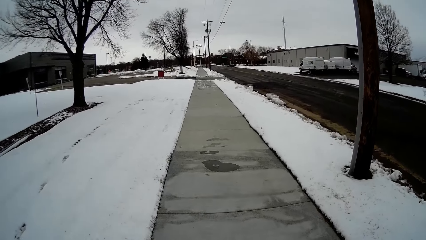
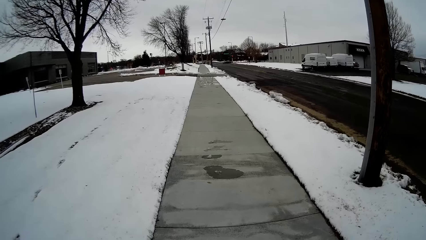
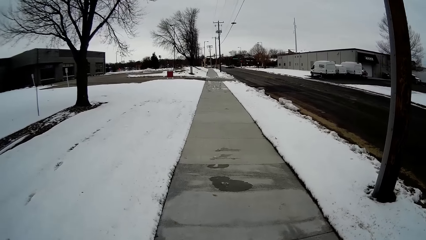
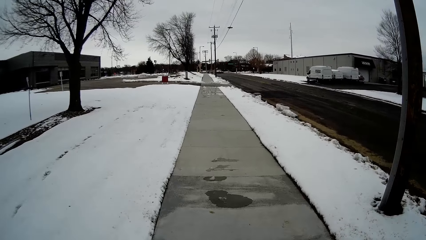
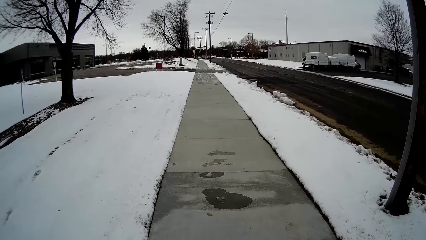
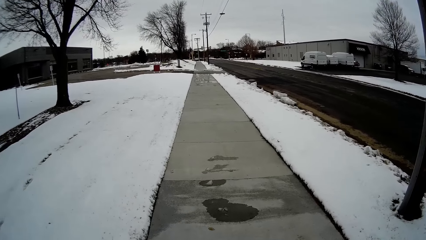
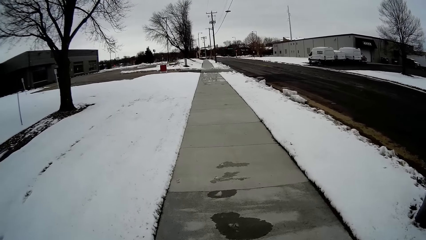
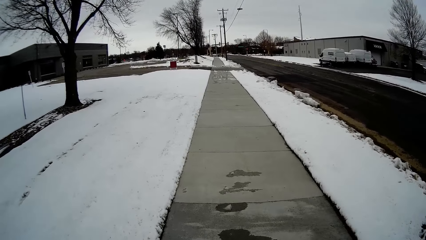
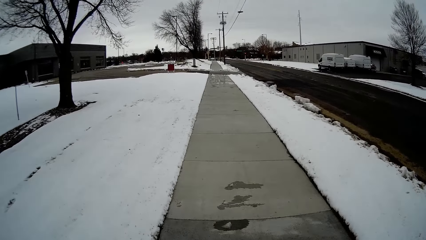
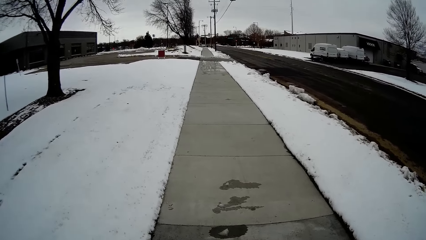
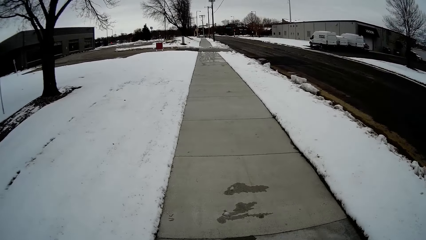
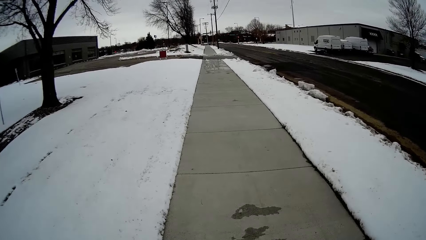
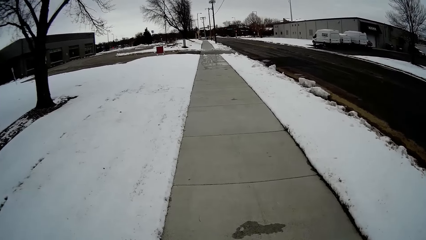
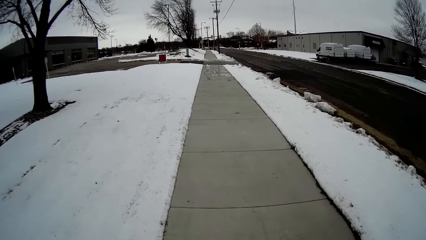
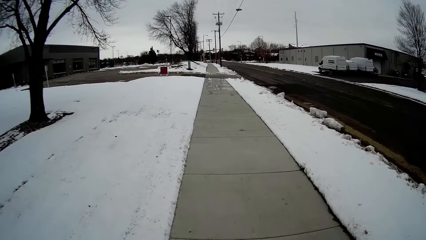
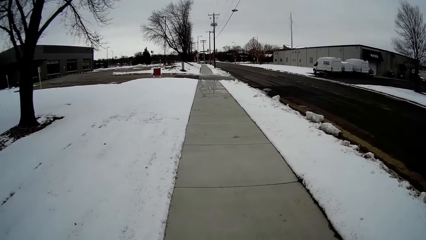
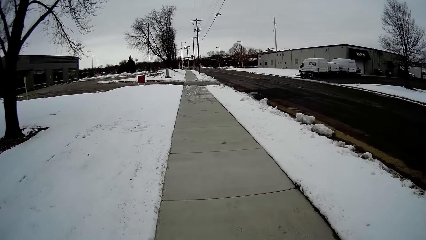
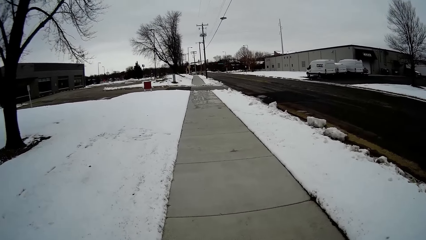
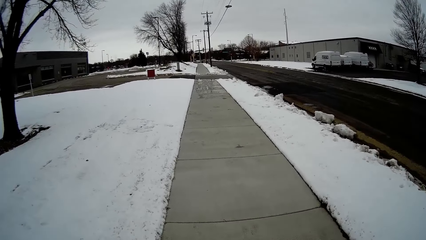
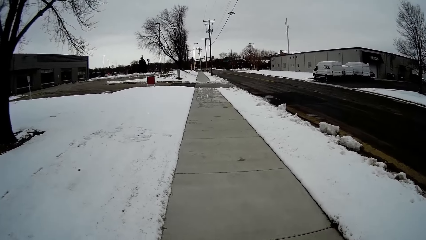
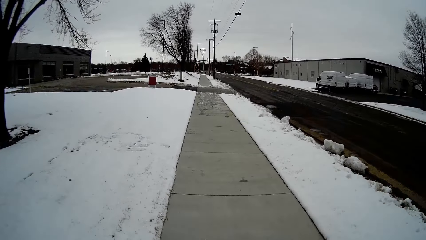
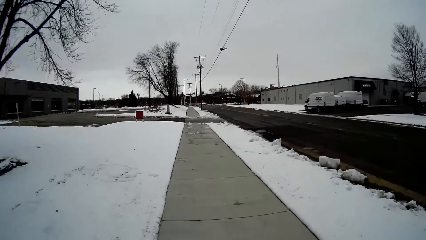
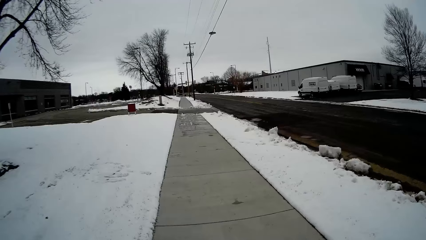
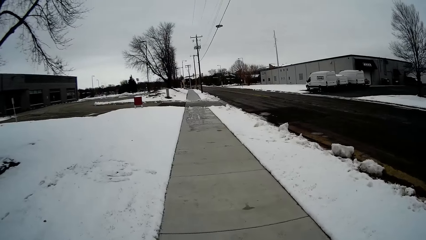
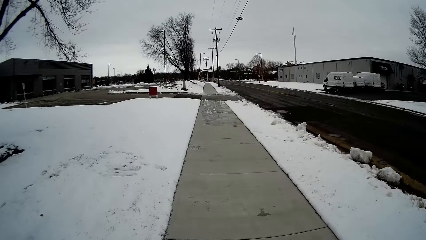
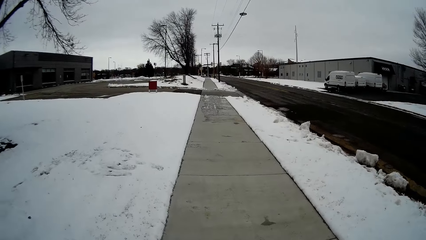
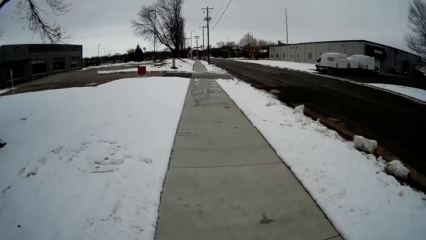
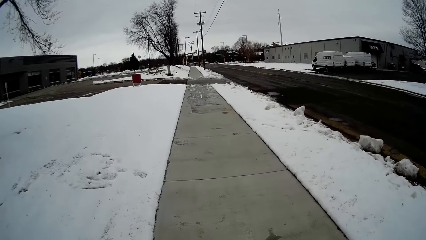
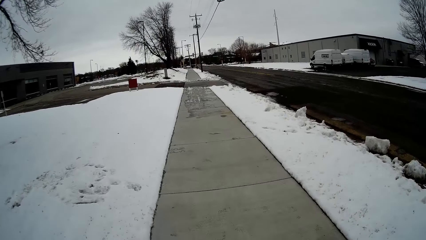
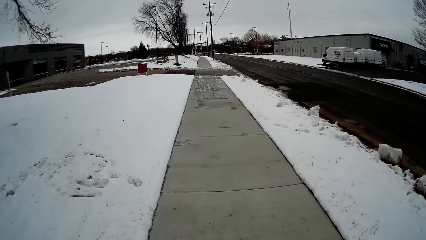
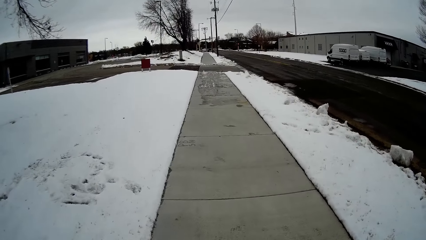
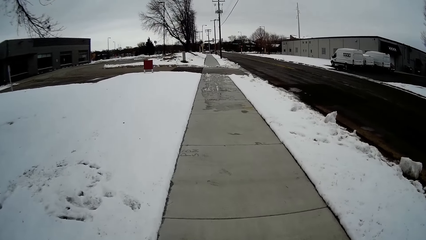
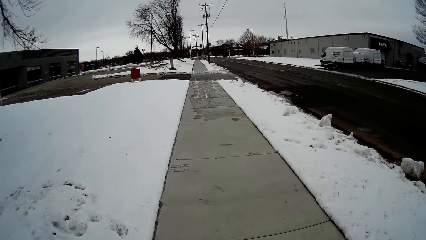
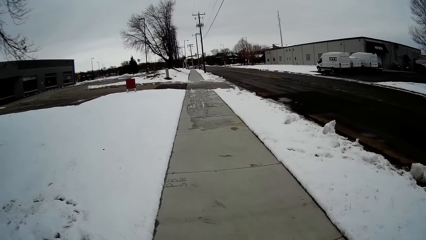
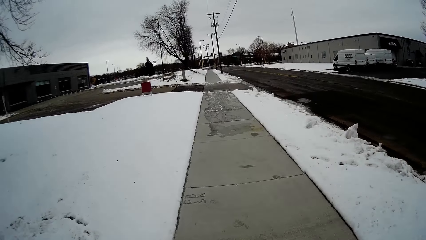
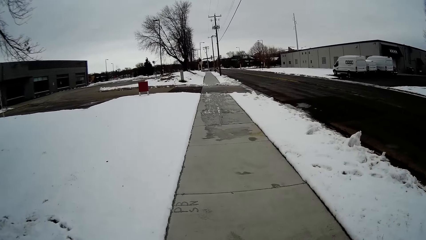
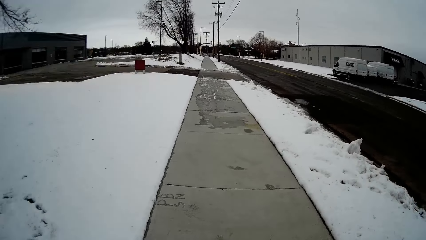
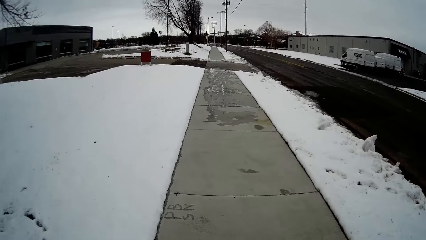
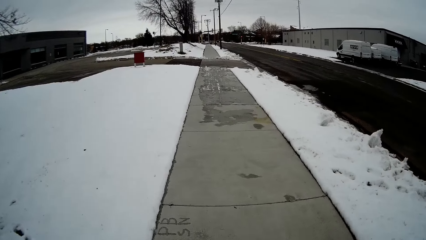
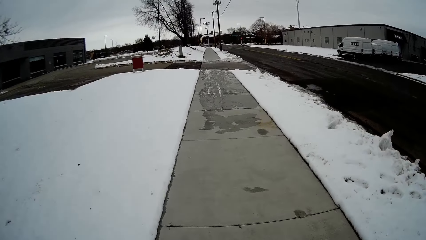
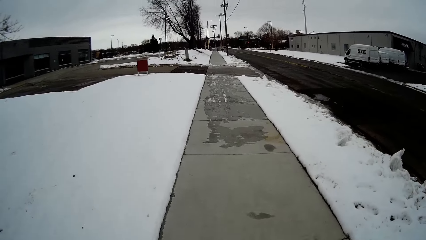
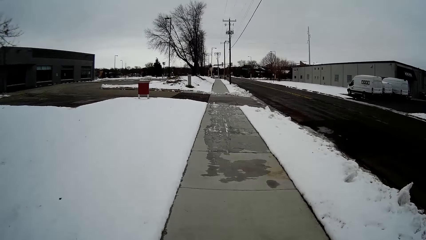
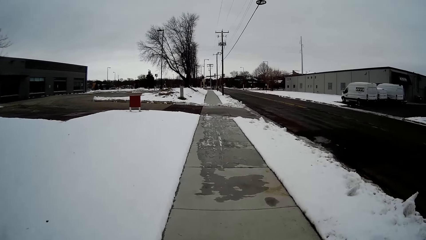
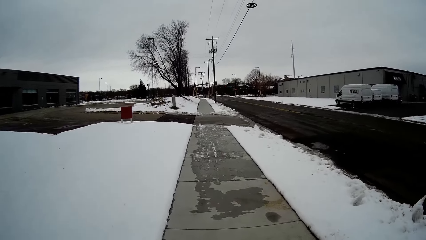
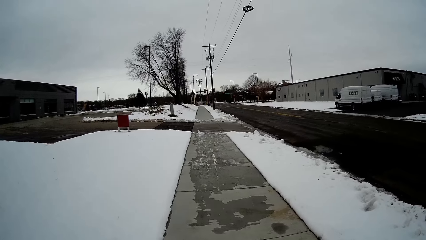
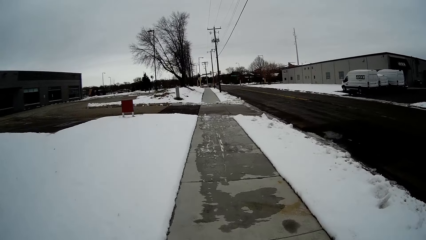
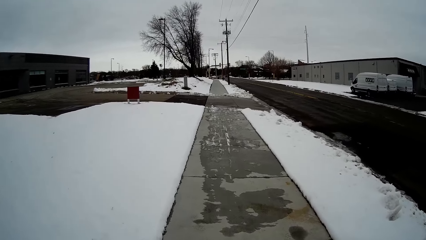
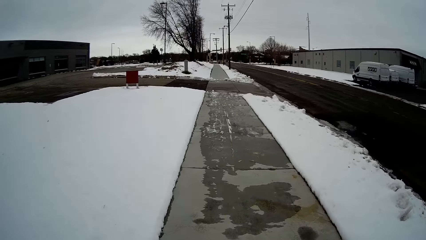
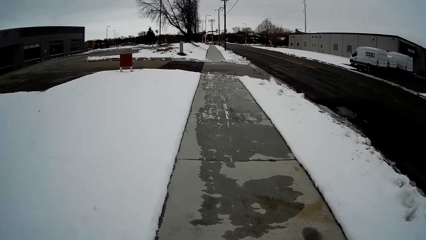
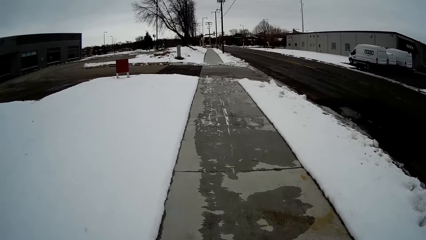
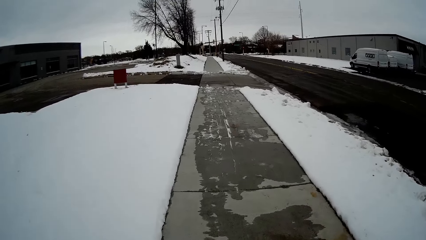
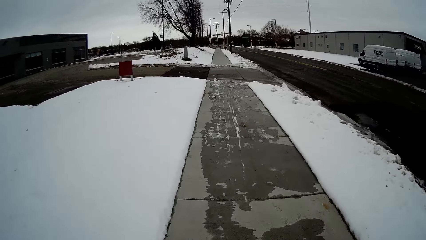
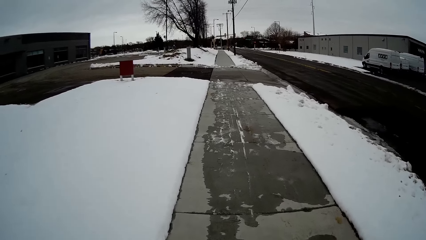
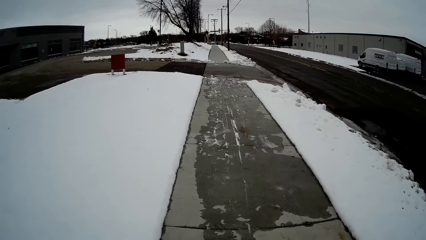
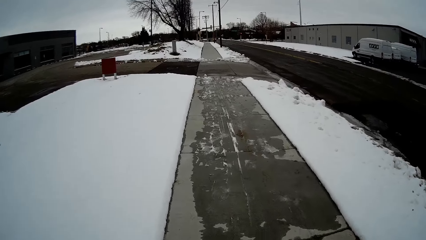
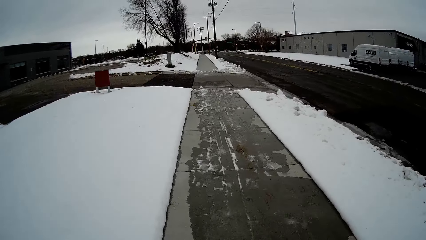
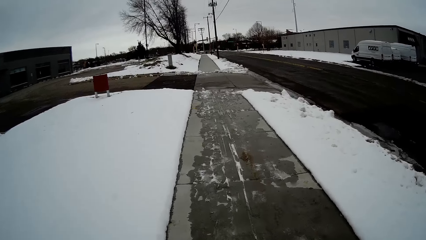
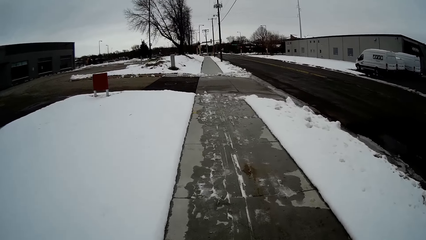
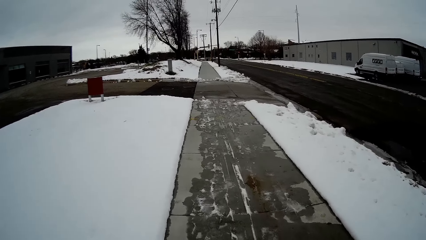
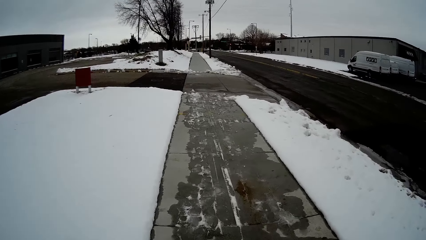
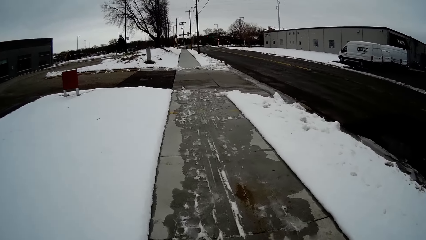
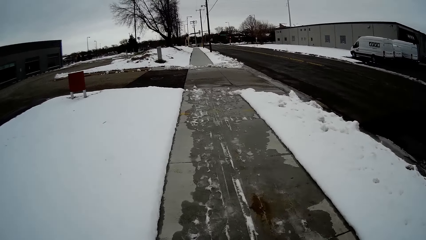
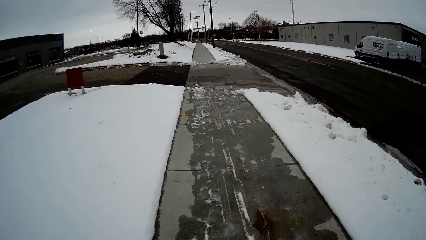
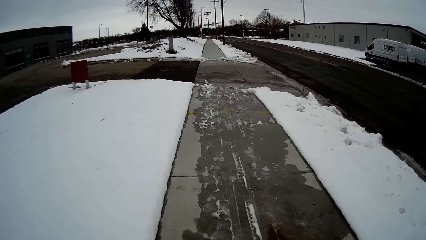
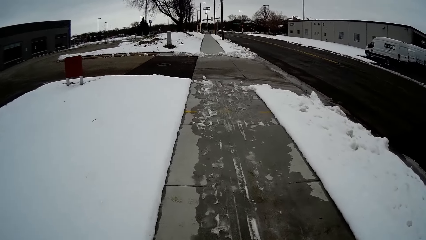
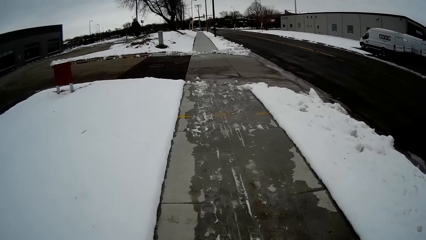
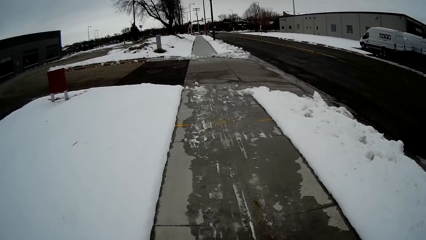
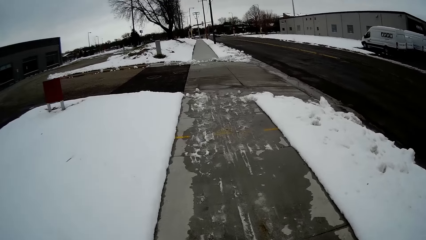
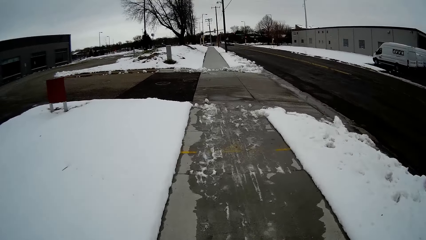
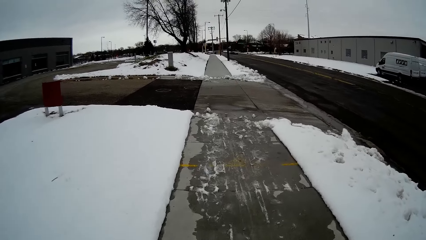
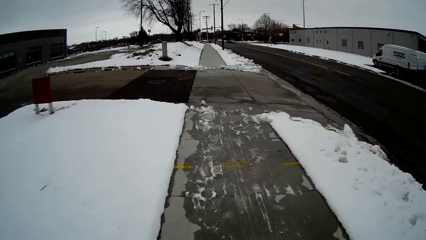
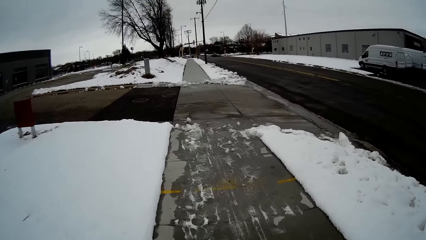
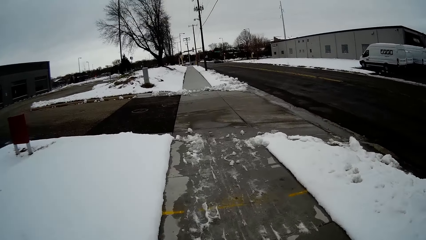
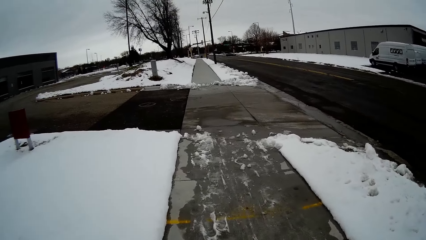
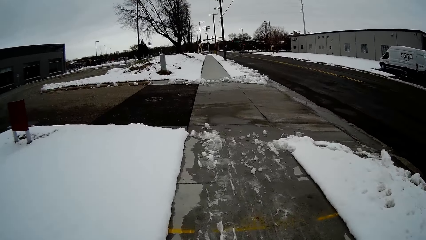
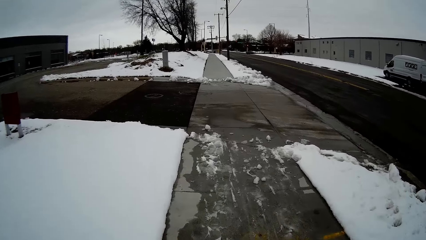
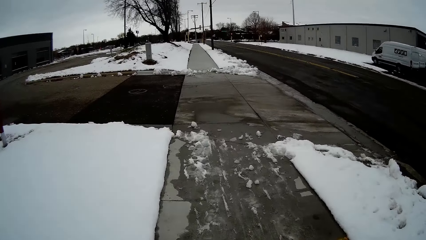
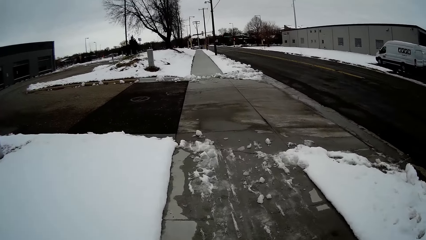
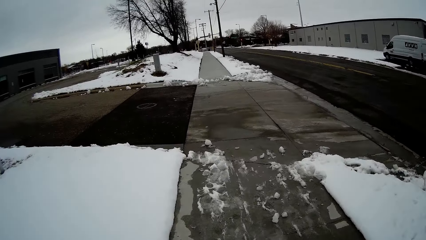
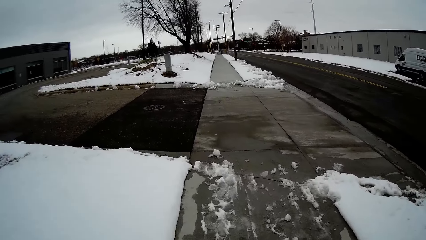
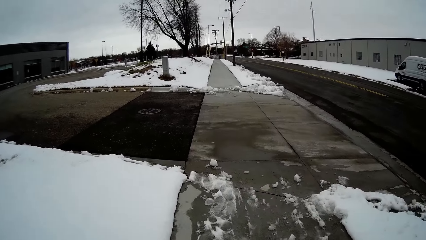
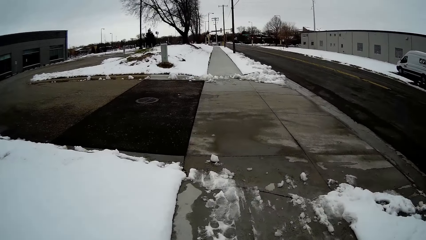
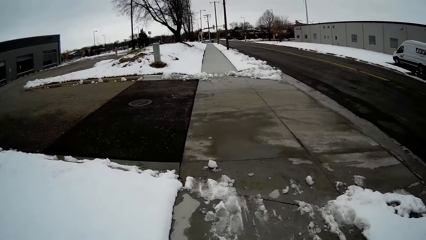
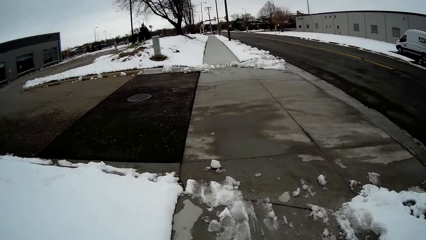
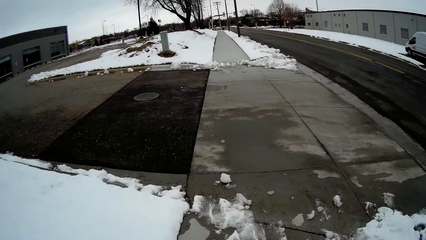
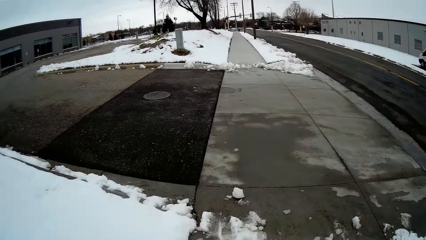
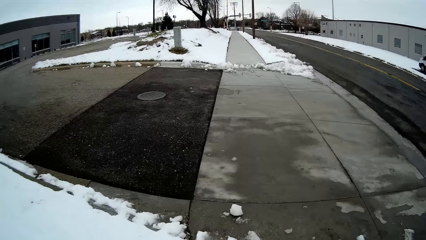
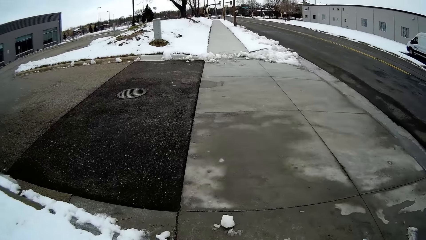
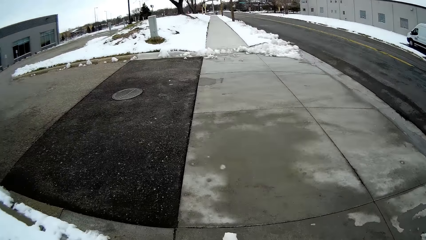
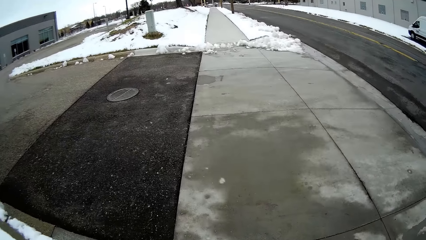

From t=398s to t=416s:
The person talks with the camera wearer. The camera wearer walks on the pavement. The person talks with the camera wearer. The camera wearer walks on the pavement.
